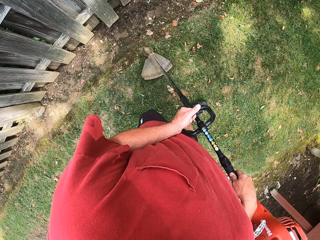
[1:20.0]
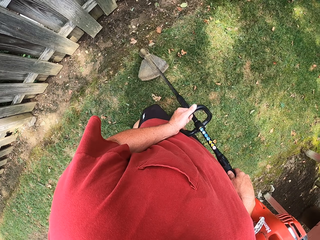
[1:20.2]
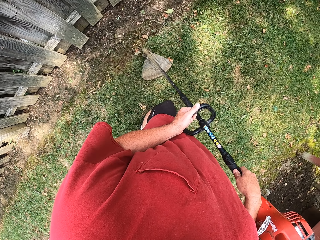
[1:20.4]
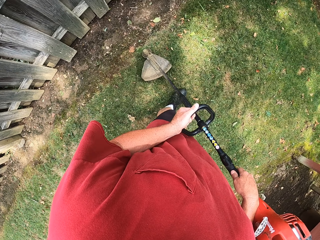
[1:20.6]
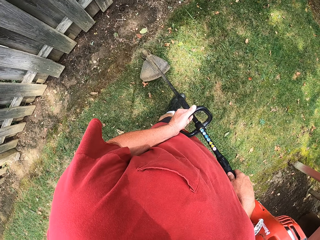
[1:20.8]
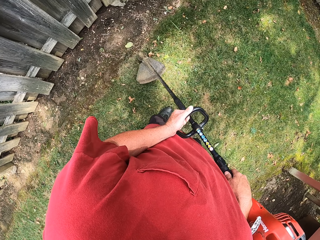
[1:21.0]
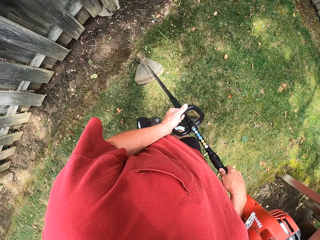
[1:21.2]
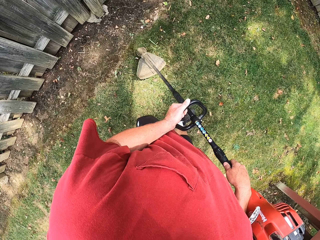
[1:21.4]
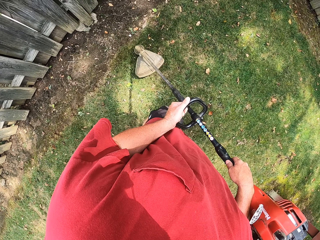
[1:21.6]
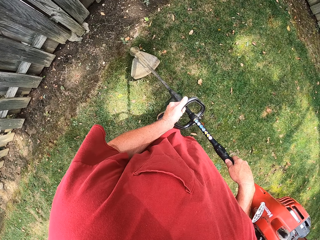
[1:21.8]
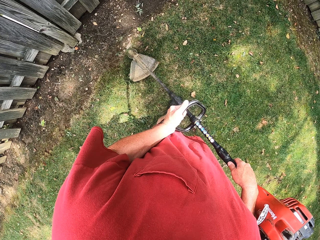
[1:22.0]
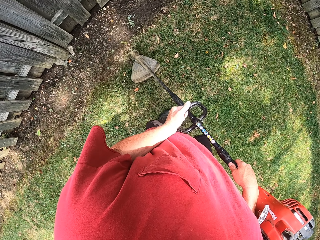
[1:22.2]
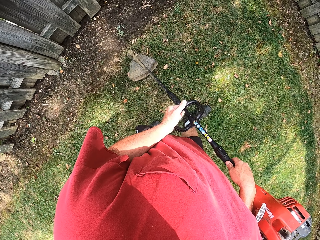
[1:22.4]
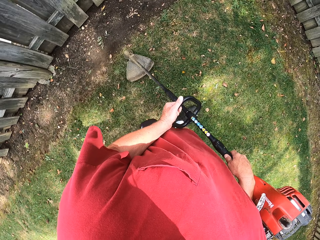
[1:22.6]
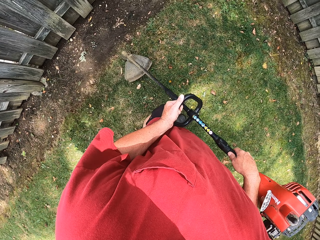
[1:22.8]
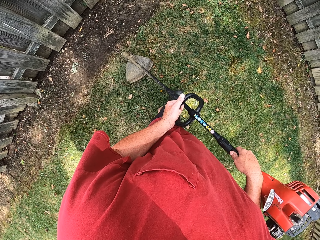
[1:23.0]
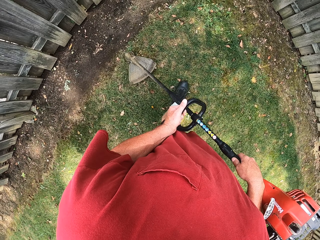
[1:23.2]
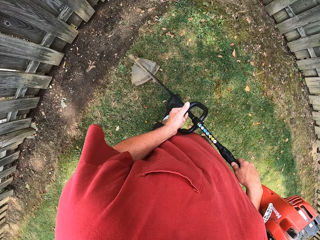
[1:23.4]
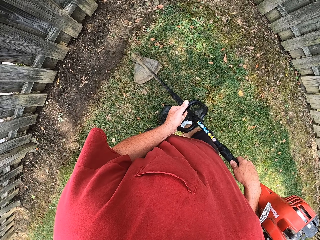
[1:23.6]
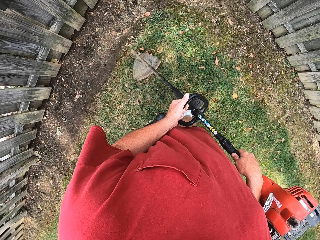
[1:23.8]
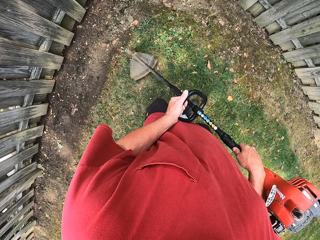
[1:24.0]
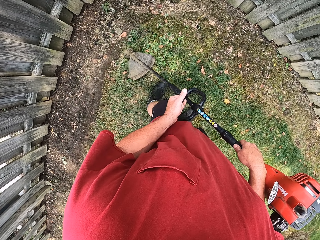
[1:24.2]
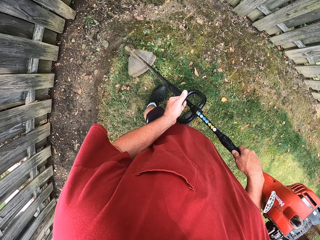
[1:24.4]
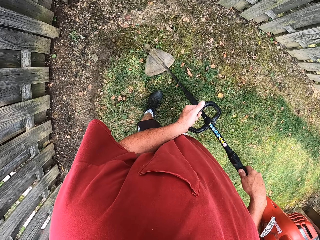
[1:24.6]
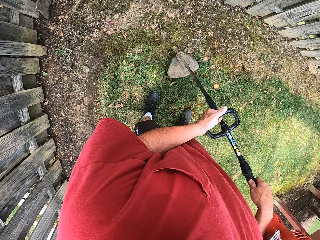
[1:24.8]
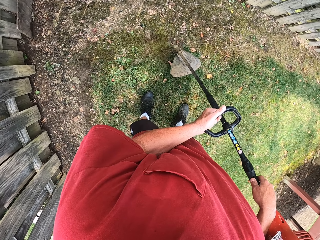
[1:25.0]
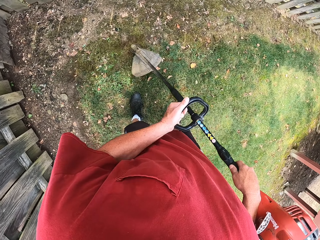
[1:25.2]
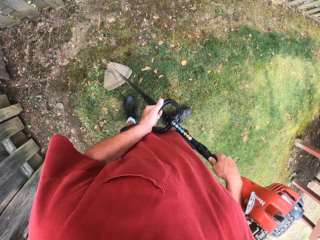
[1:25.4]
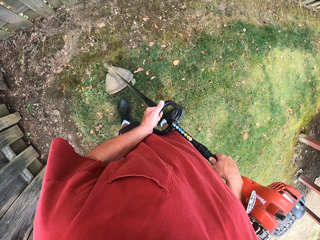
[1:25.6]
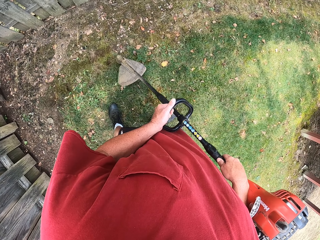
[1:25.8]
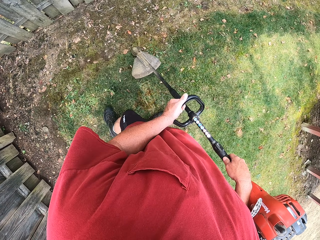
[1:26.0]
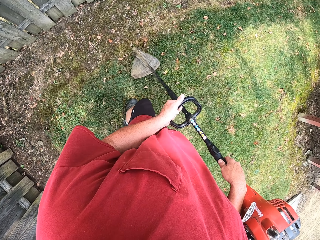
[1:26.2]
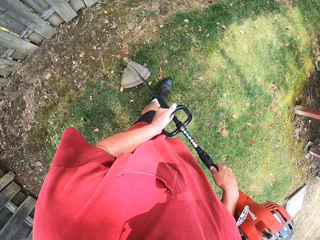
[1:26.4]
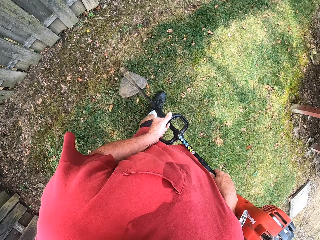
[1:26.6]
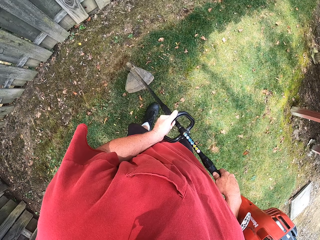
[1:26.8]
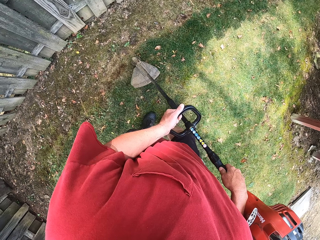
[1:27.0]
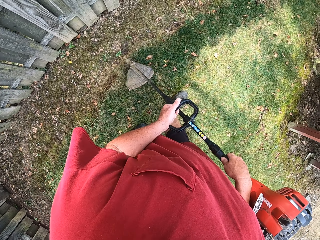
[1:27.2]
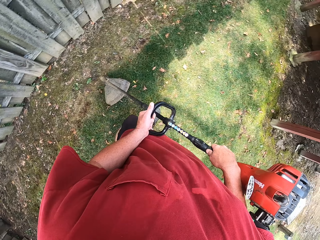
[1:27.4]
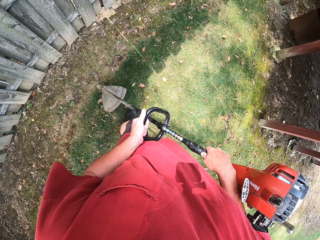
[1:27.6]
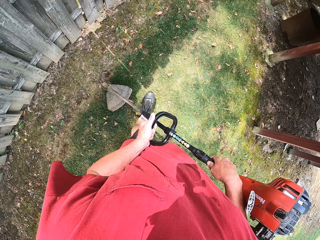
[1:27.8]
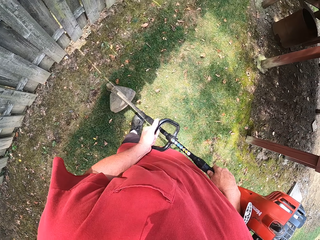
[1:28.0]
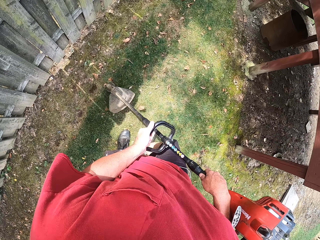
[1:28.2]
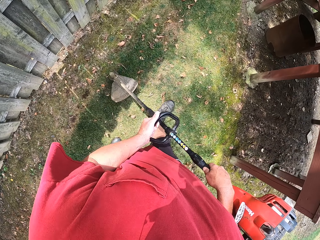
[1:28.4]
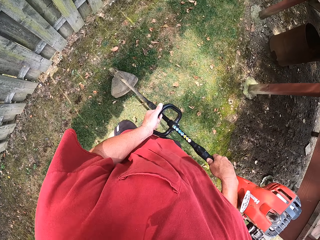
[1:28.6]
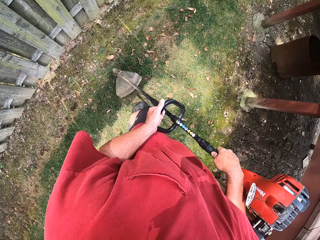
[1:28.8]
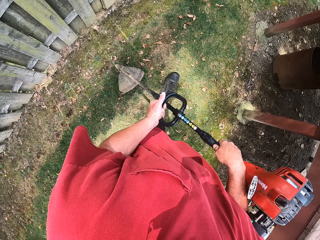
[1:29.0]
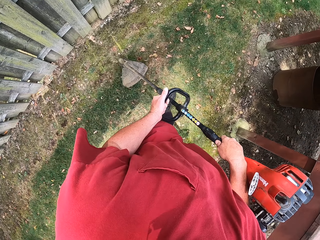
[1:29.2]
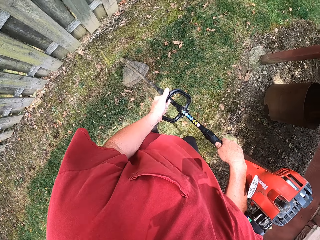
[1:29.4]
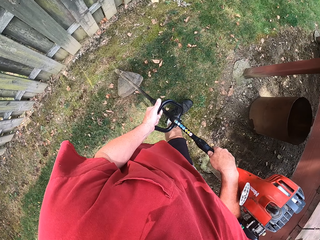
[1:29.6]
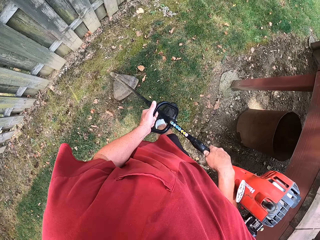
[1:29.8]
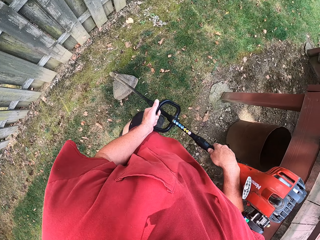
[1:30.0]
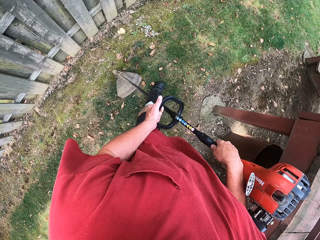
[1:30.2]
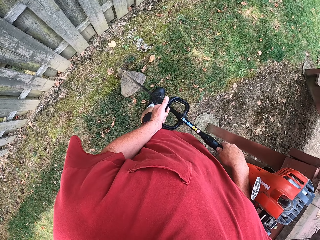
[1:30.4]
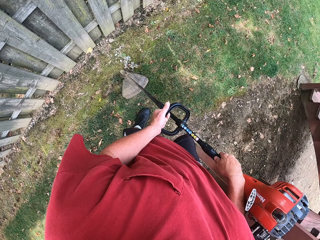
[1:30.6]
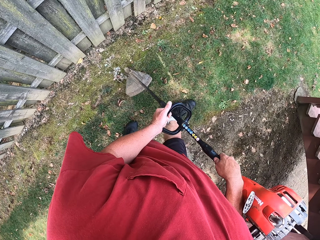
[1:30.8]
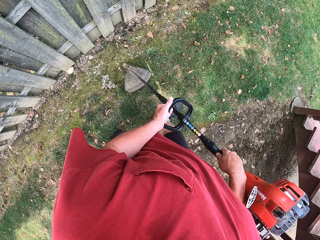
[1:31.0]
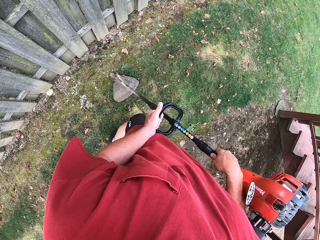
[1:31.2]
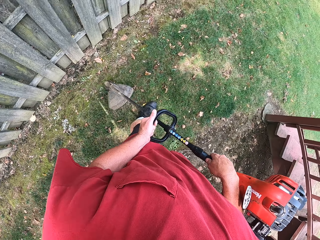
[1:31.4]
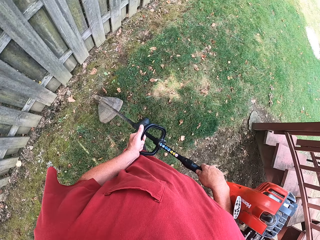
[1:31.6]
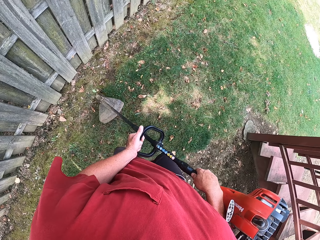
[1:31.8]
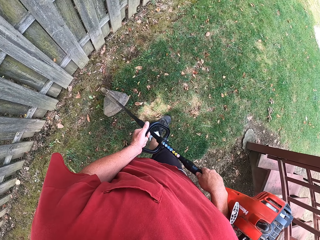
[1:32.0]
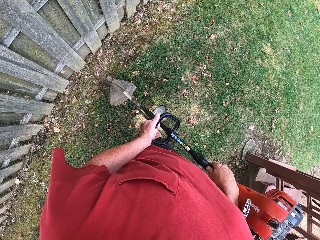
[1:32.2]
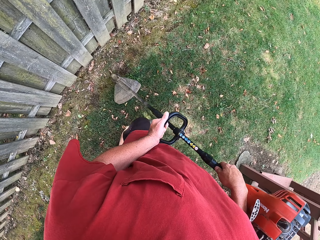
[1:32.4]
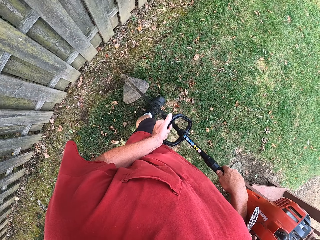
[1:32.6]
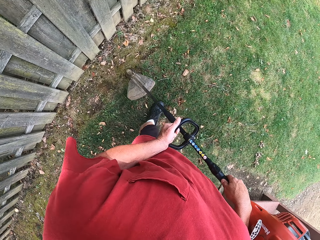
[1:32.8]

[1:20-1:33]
The camera wearer moves around. They cut grass with the grass cutter machine.

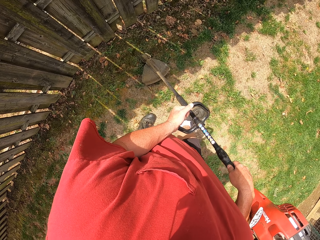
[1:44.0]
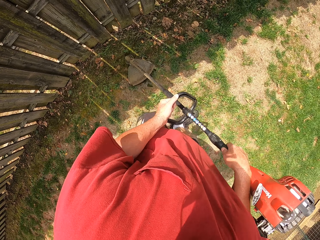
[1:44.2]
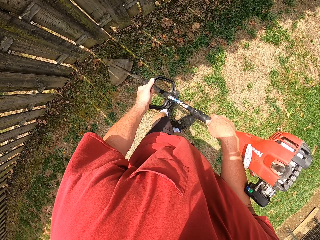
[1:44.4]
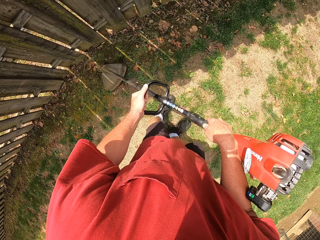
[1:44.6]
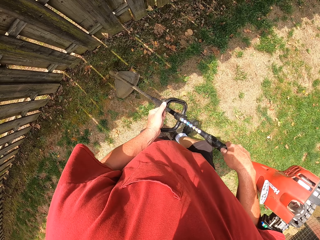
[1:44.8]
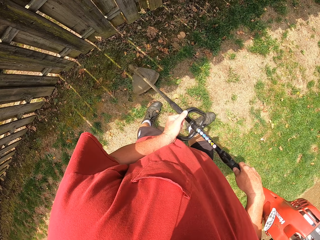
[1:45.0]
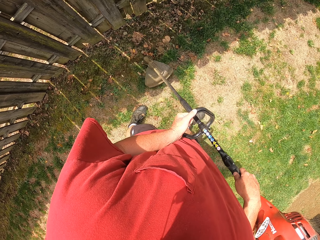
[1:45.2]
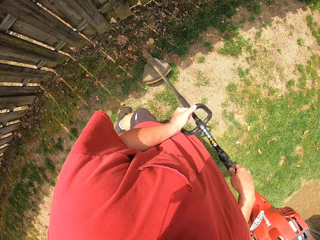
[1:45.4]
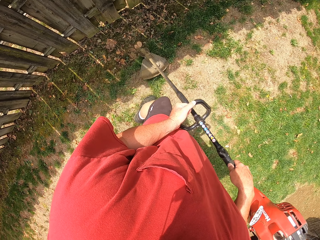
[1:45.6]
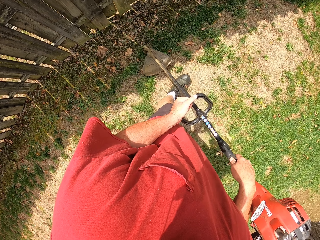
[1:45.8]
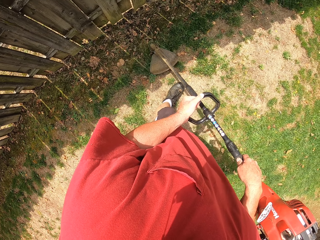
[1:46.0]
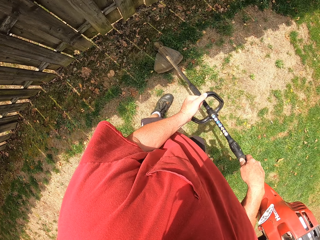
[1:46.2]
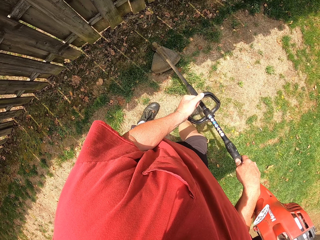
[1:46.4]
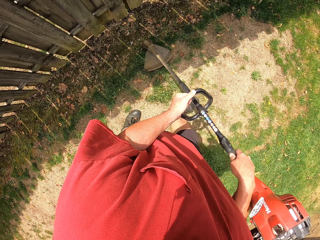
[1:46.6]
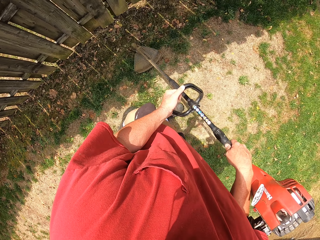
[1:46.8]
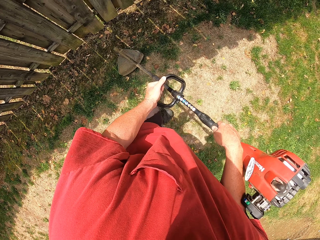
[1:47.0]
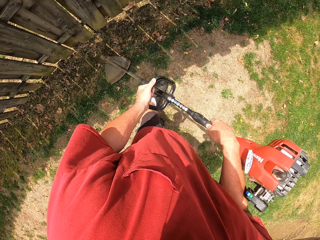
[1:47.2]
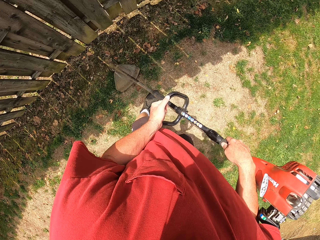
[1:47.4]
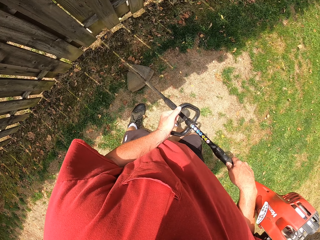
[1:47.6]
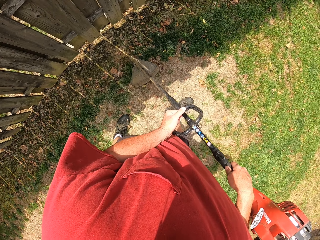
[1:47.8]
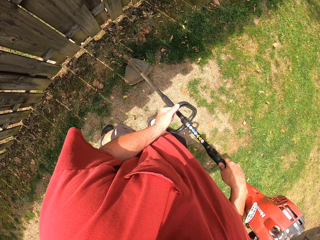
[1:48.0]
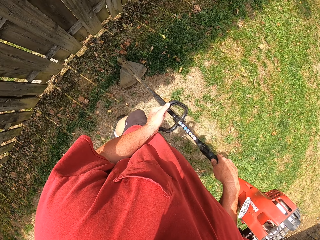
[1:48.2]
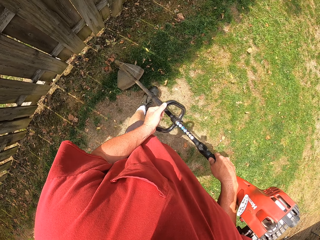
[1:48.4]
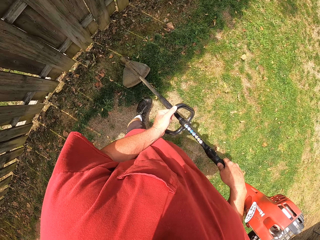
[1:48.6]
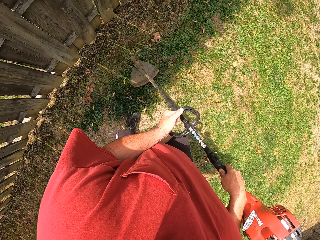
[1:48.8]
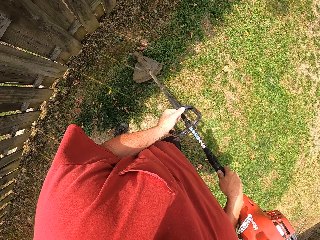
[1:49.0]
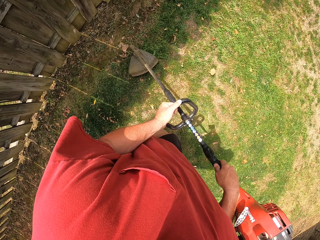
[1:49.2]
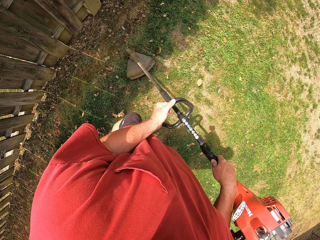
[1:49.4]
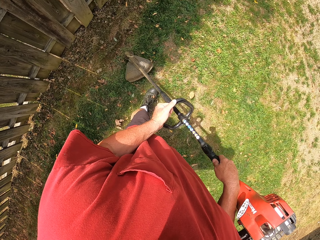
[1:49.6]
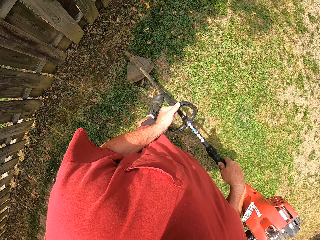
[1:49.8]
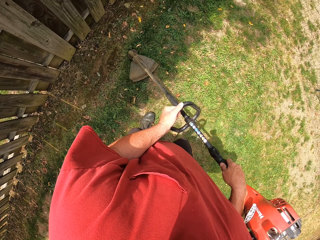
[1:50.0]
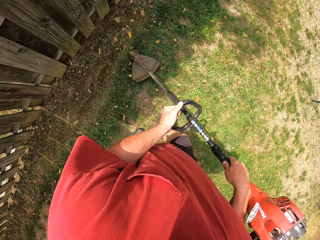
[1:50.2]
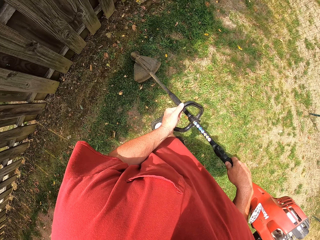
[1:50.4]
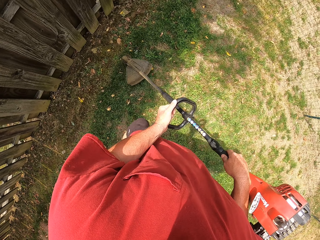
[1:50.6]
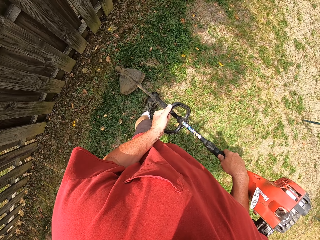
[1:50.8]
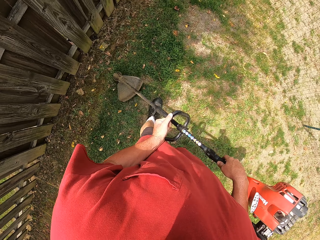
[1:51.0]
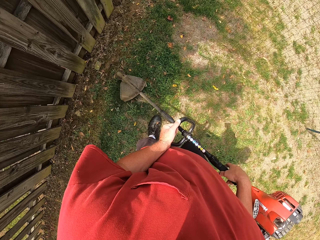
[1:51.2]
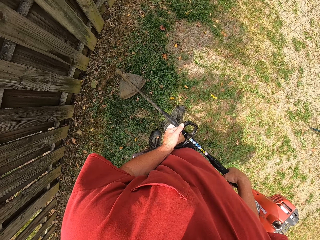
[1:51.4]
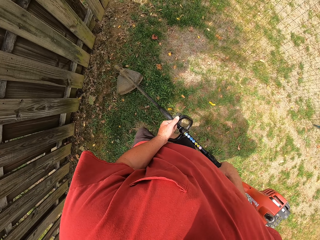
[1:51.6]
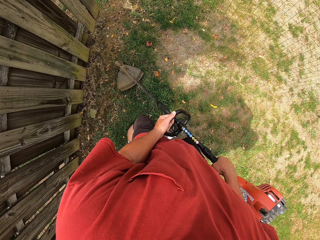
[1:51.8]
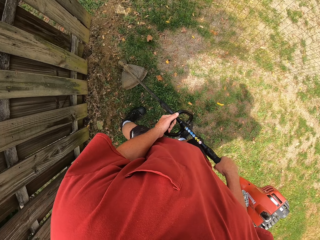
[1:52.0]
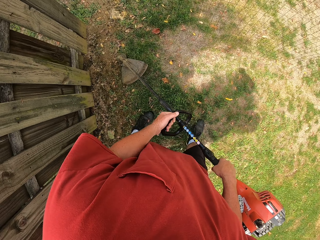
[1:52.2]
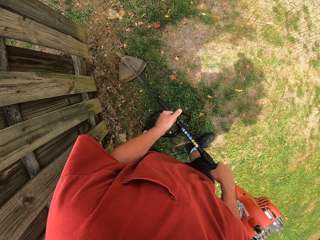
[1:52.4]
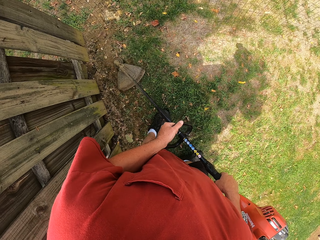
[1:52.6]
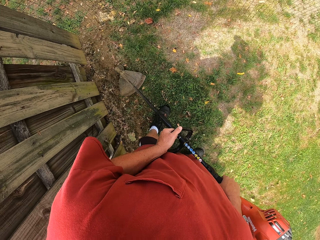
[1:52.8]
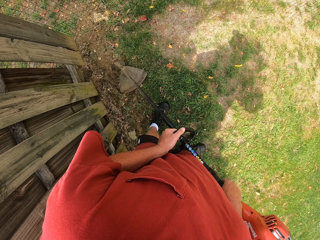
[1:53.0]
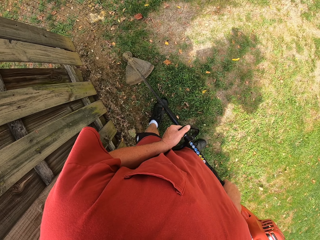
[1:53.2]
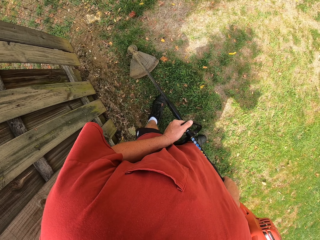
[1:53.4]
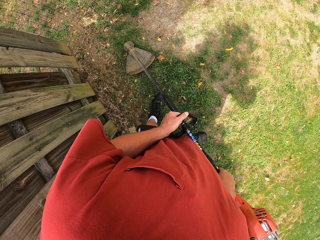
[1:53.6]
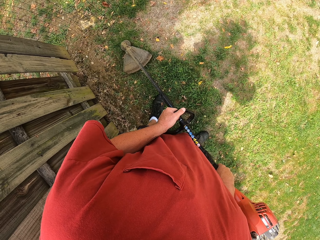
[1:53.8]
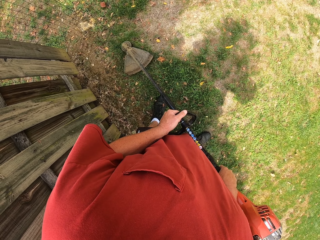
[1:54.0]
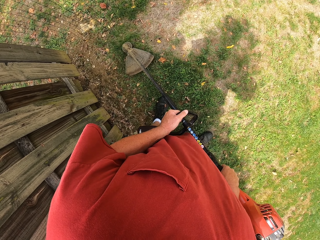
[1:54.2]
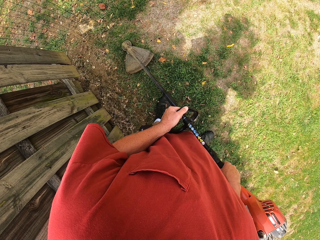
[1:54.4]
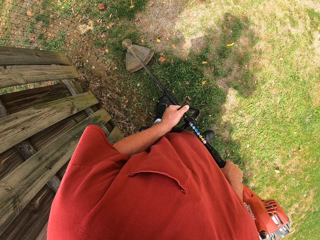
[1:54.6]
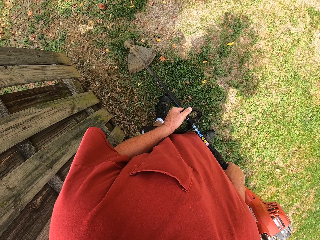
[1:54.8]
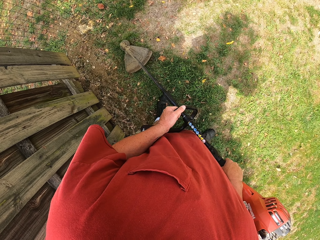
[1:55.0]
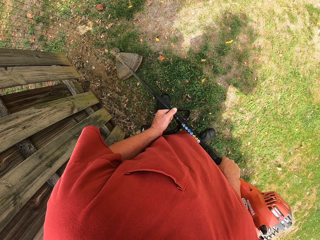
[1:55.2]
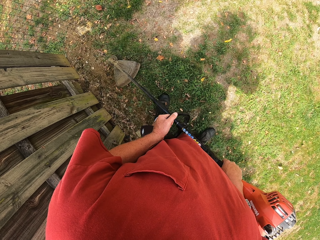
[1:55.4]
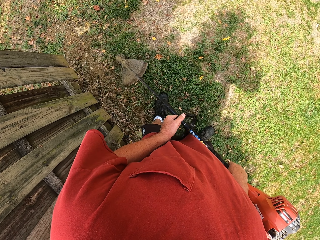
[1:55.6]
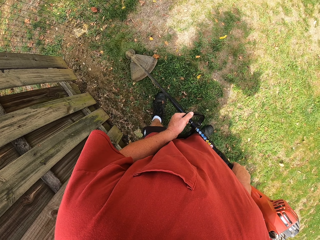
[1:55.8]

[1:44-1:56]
The camera wearer walks around the field. They cut grass with the grass cutter machine.
